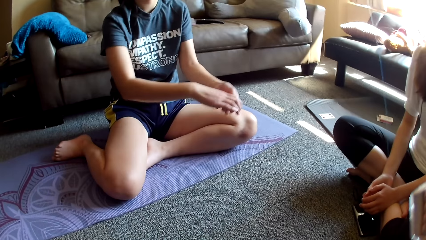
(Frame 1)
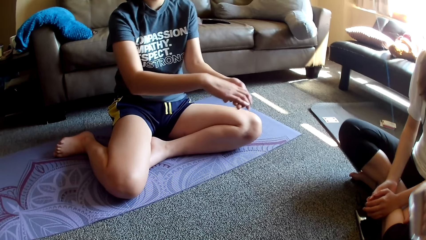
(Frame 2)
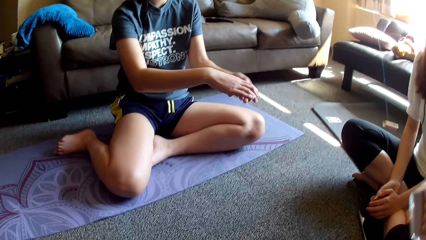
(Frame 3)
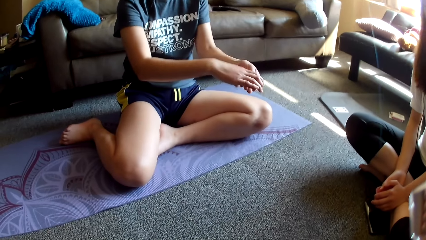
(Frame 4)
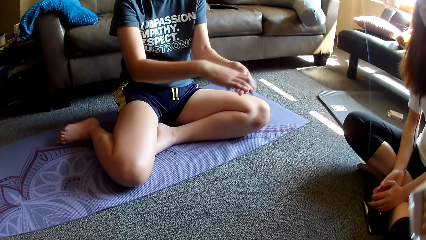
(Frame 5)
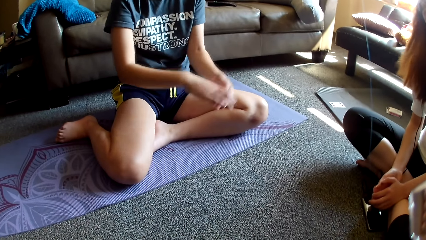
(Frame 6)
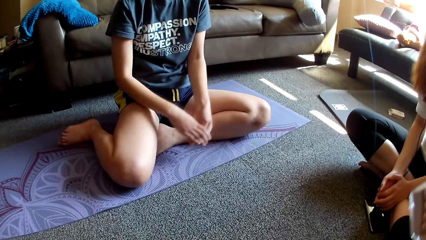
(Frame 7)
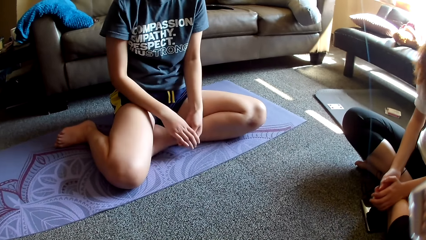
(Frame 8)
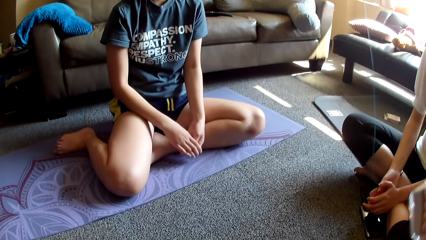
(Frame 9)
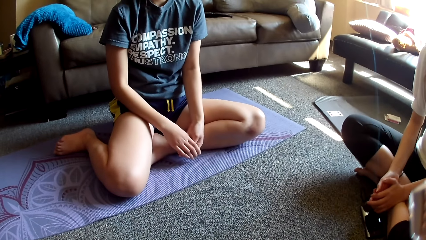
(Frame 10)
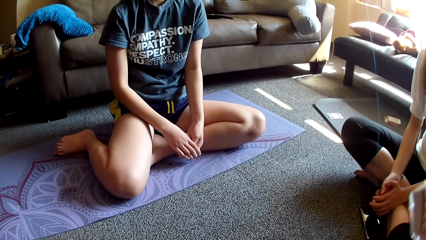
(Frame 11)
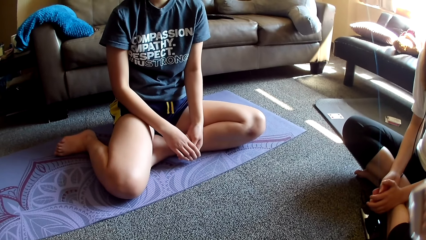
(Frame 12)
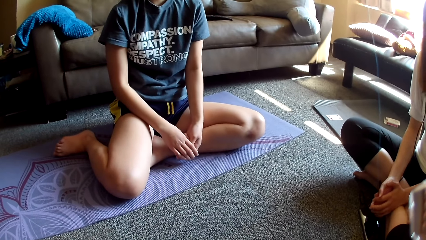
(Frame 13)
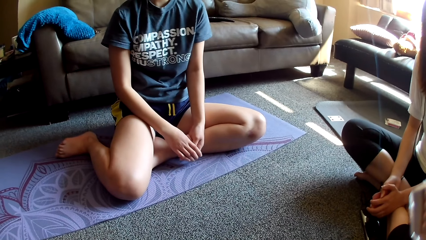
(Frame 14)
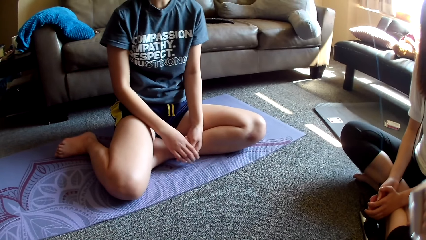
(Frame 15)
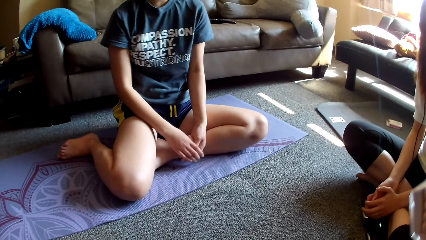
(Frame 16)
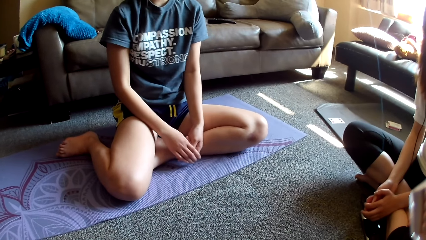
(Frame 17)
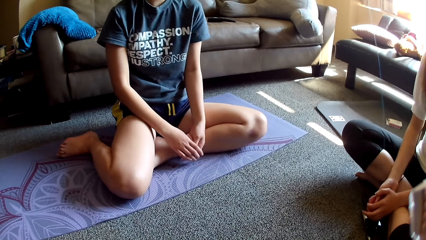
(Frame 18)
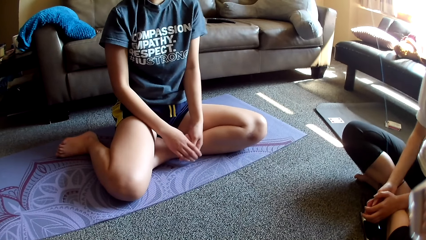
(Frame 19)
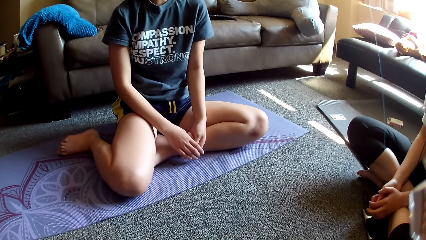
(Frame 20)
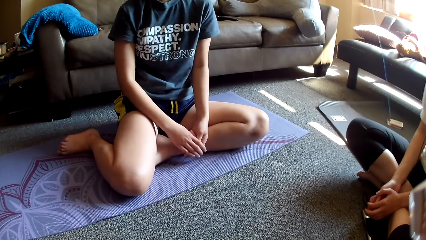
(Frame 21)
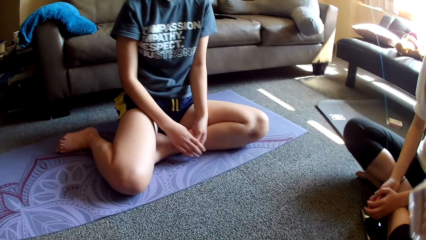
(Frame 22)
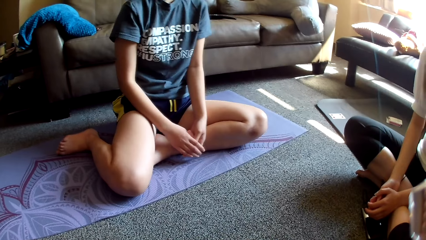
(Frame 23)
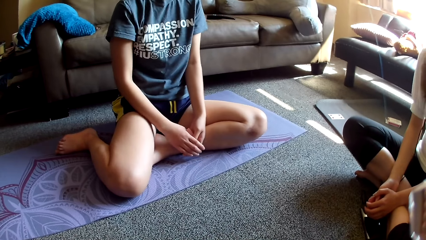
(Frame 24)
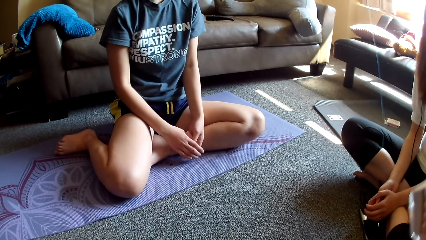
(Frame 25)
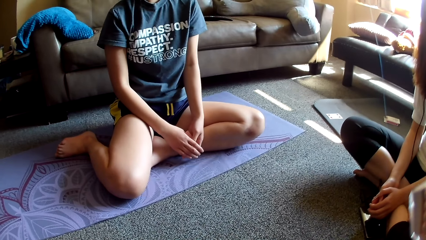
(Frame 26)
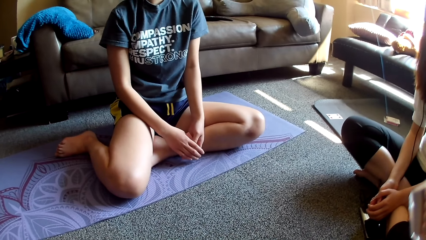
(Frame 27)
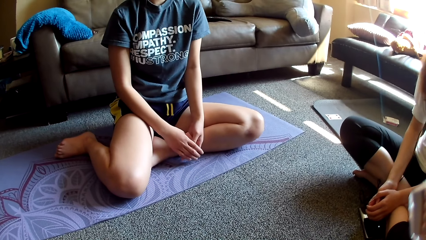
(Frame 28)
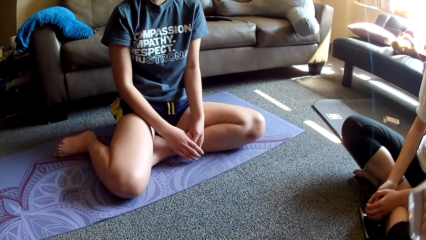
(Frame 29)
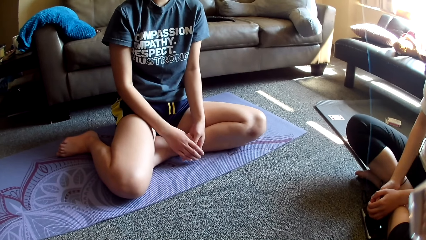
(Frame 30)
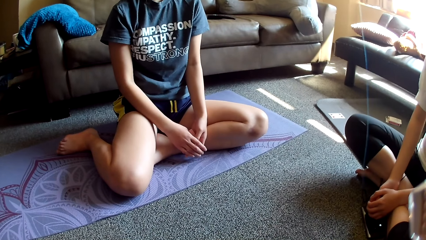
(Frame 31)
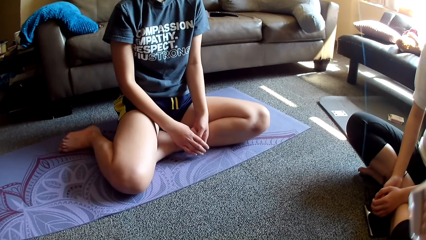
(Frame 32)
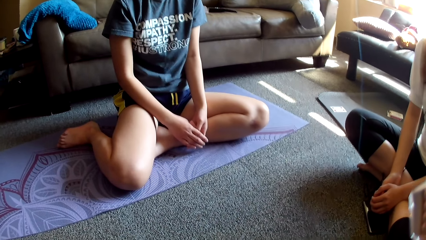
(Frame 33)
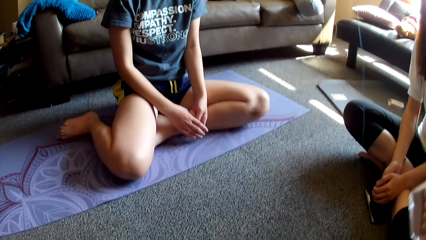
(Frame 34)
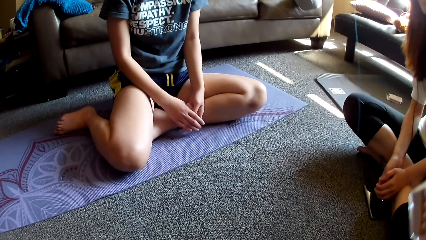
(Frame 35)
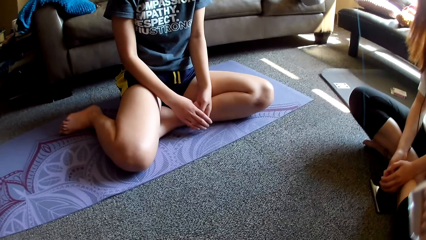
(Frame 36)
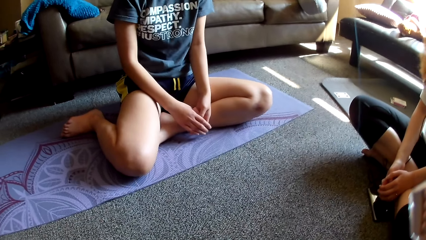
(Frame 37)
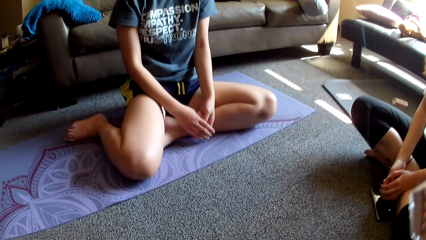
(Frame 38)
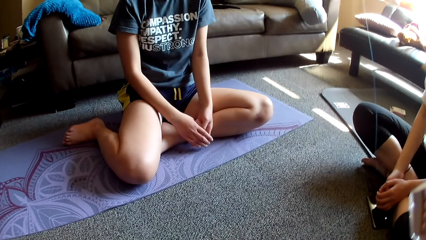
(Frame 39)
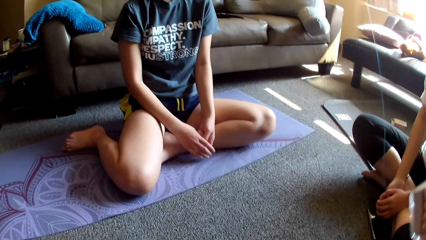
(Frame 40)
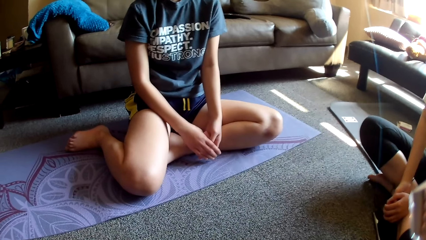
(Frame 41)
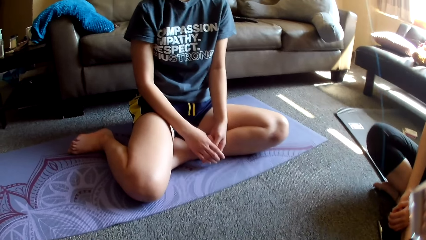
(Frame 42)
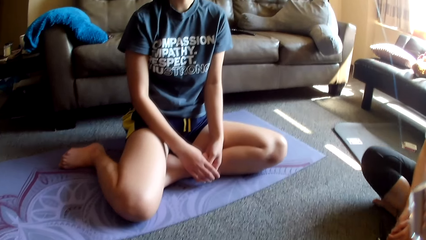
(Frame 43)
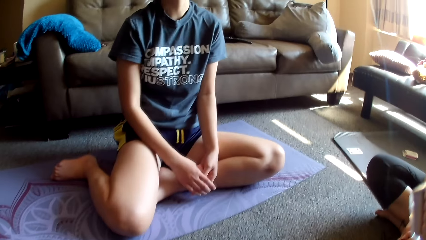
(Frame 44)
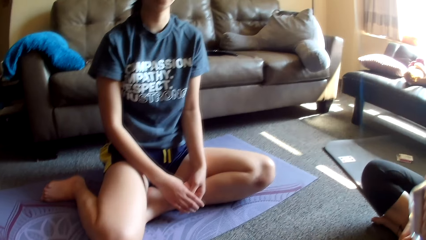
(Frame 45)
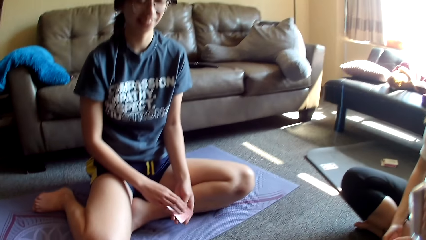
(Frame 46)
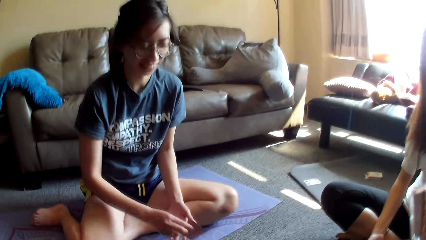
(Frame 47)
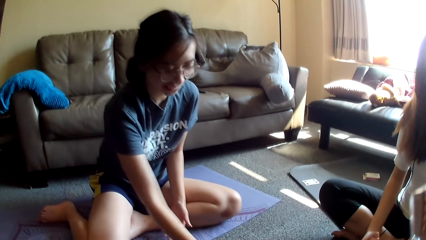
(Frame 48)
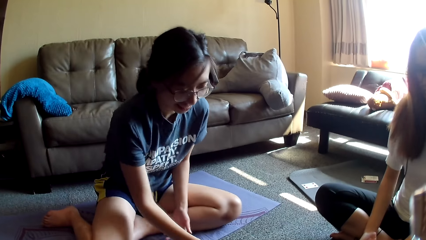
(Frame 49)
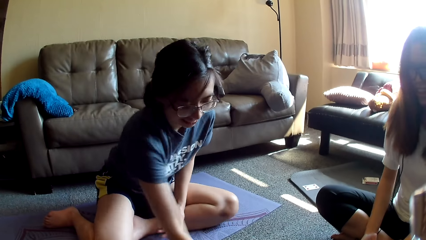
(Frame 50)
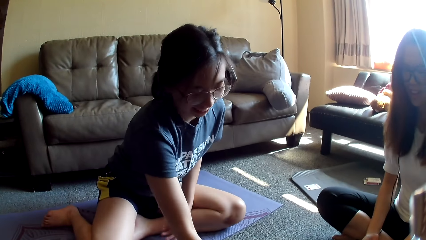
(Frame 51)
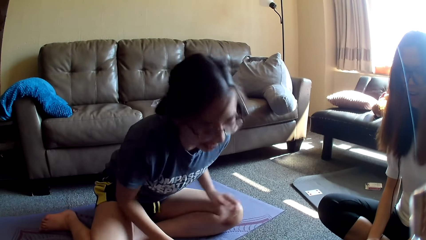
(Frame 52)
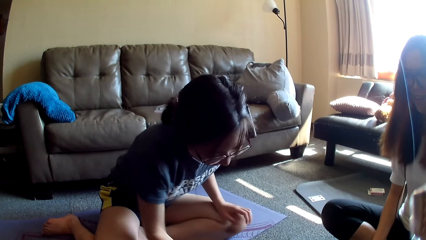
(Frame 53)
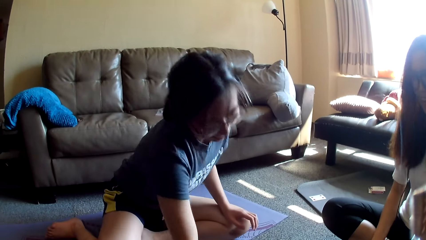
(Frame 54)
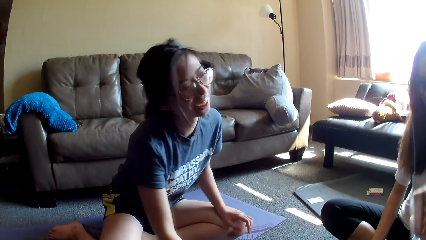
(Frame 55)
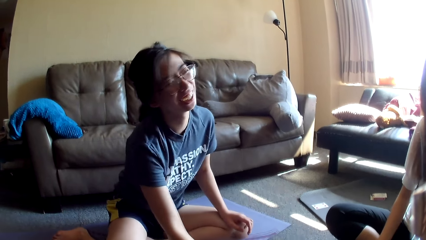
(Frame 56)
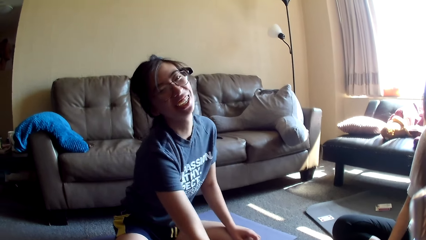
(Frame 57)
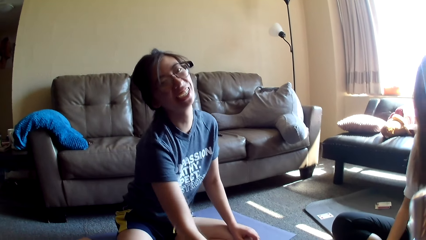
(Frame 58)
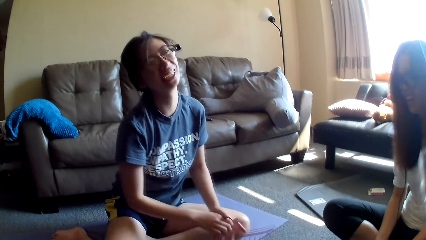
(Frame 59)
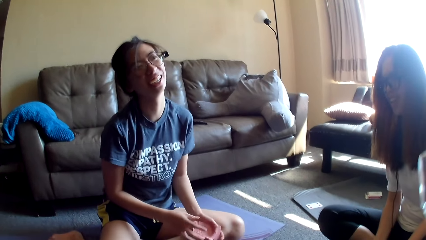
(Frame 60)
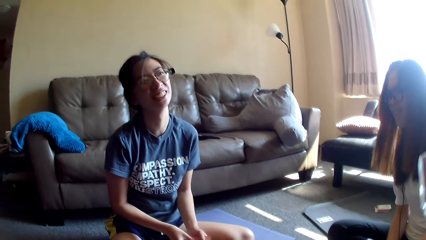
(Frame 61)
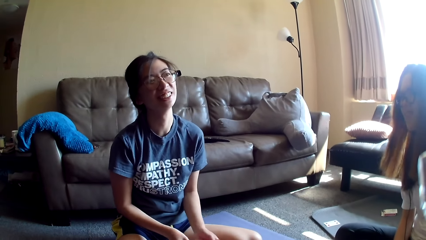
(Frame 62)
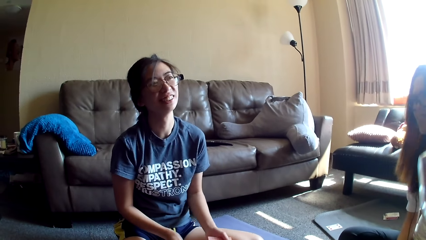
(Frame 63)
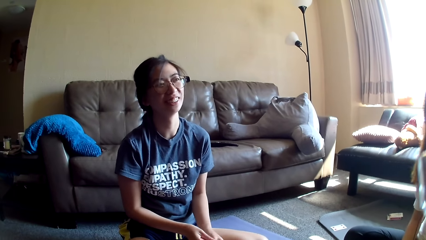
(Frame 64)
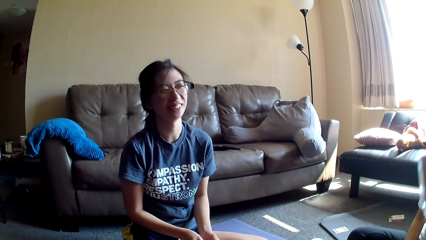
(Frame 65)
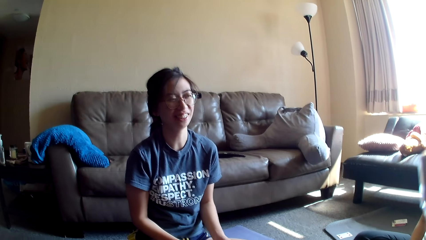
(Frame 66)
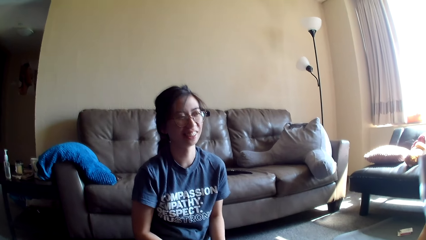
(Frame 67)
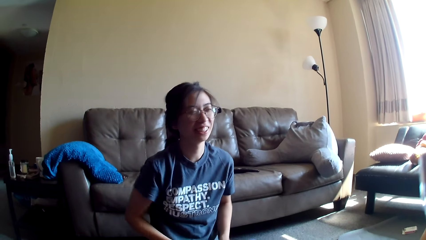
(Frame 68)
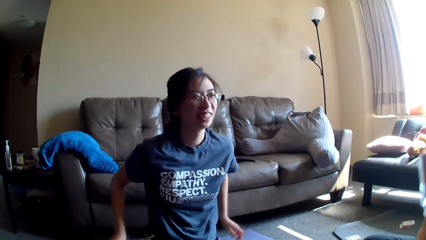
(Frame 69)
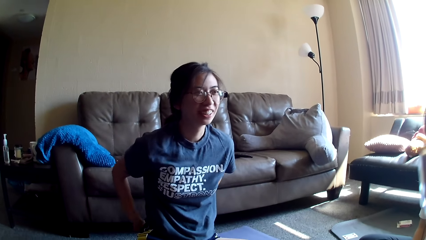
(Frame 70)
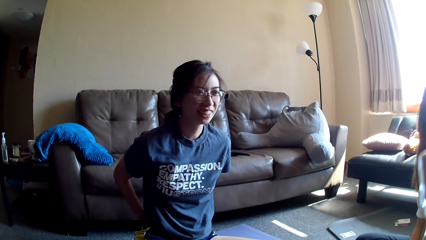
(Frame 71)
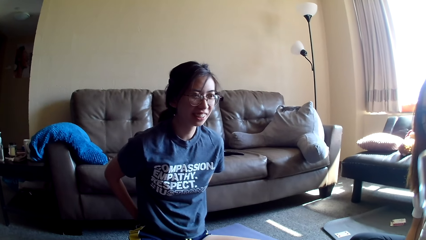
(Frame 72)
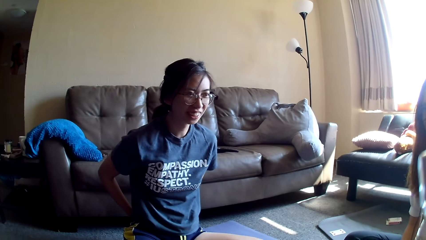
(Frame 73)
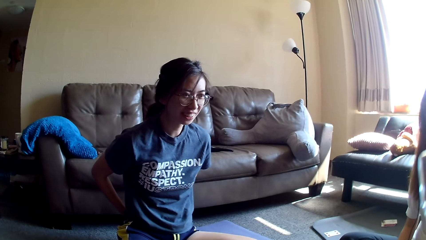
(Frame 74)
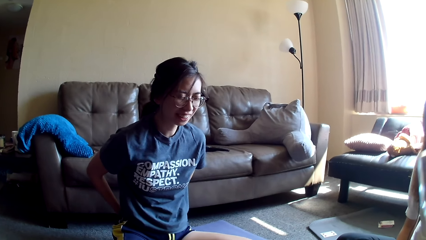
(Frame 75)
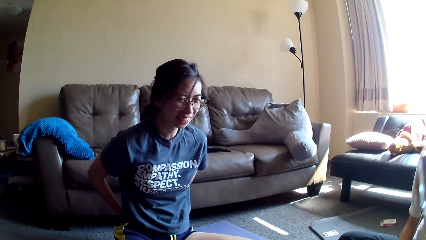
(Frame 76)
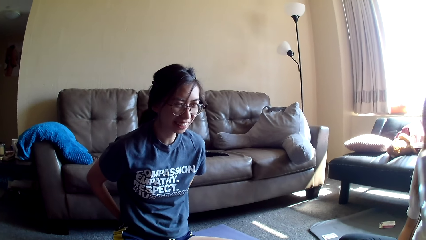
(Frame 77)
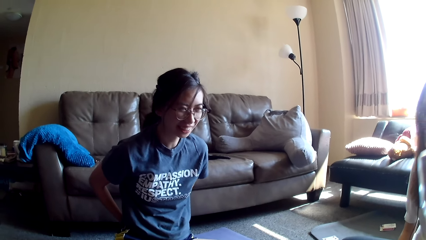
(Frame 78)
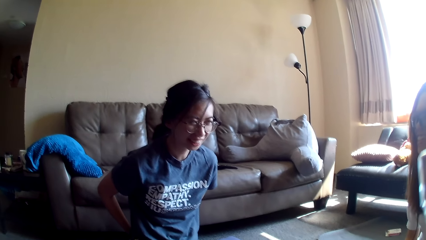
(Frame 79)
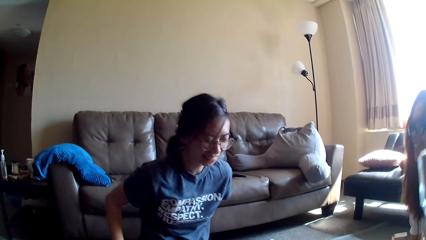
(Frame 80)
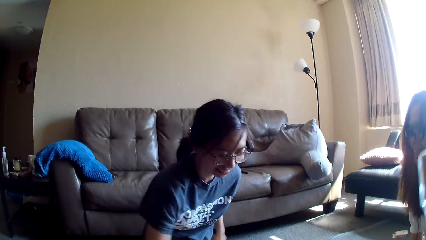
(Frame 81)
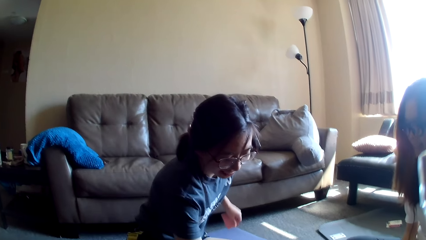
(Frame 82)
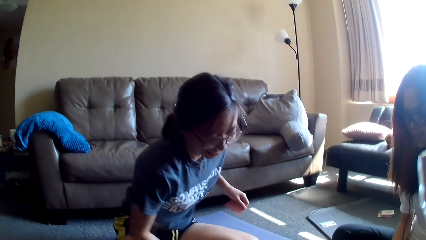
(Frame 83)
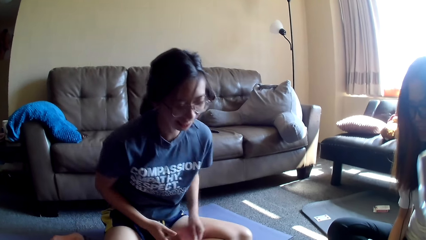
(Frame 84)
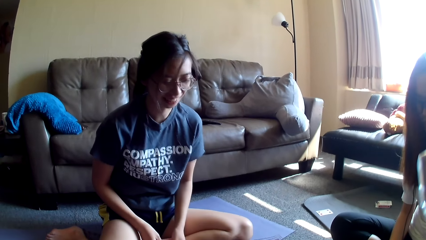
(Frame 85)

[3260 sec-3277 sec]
The first lady lifts the cards and lowers the cards. The other lady moves the cards. The first lady dances. The first lady swings. The other lady dances. The other lady swings. The first lady drops the cards, taps on the floor, grabs the cards, mixes the cards, moves the cards behind her back, places hands on the back and places the card on the floor.
